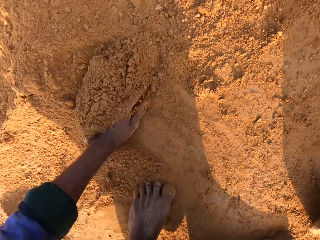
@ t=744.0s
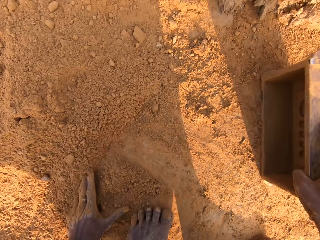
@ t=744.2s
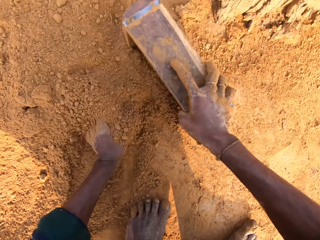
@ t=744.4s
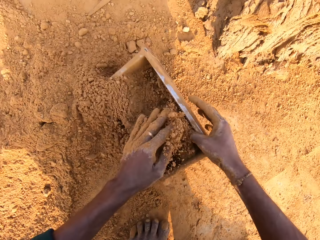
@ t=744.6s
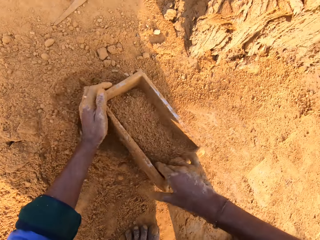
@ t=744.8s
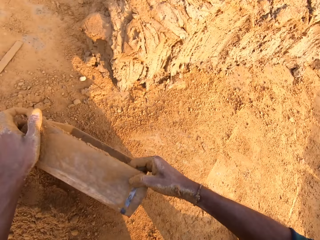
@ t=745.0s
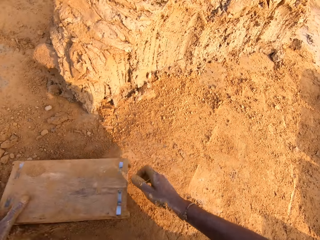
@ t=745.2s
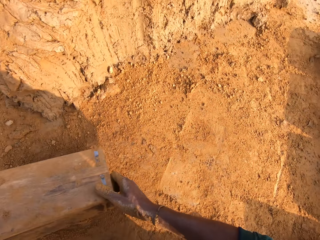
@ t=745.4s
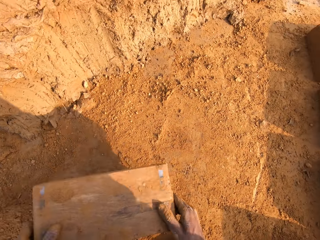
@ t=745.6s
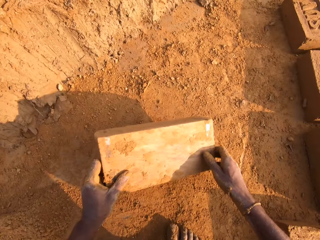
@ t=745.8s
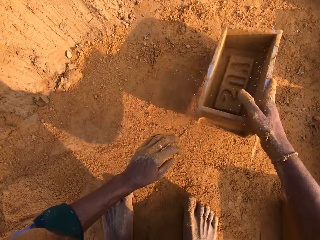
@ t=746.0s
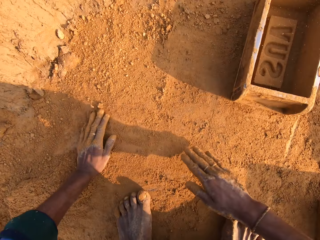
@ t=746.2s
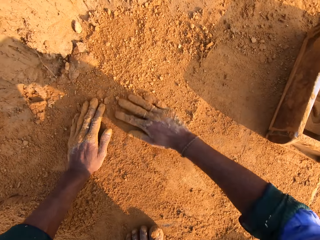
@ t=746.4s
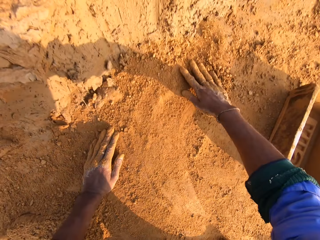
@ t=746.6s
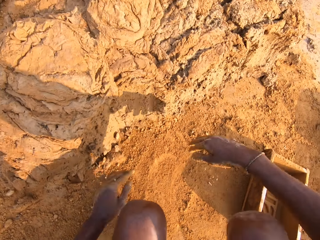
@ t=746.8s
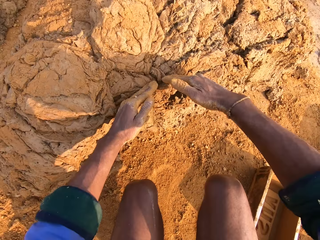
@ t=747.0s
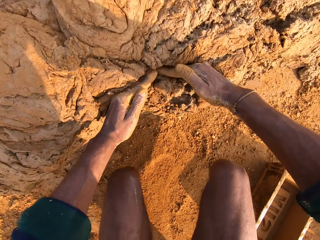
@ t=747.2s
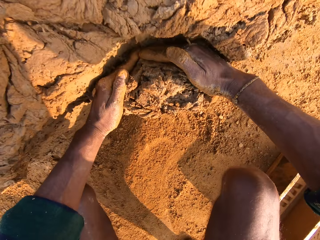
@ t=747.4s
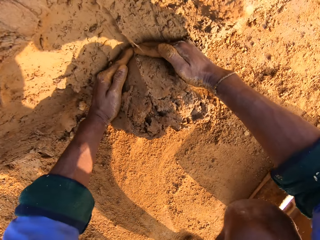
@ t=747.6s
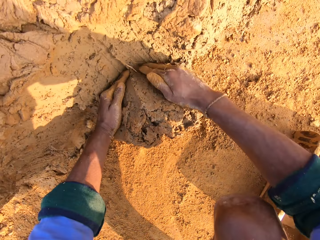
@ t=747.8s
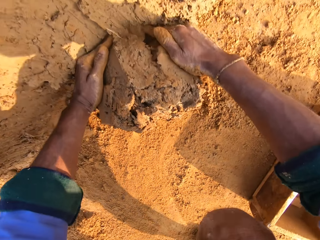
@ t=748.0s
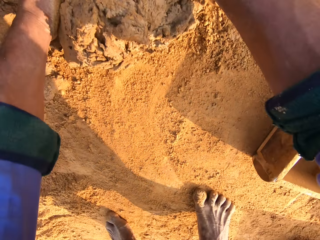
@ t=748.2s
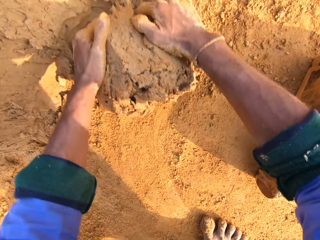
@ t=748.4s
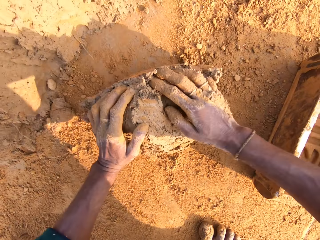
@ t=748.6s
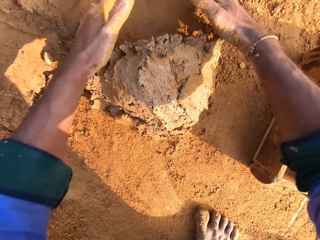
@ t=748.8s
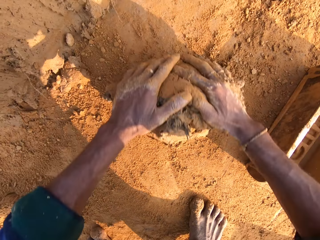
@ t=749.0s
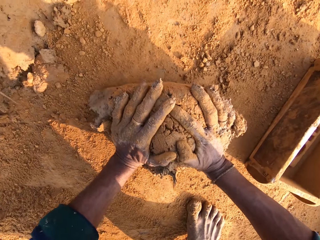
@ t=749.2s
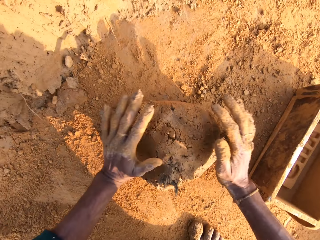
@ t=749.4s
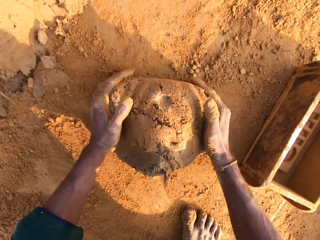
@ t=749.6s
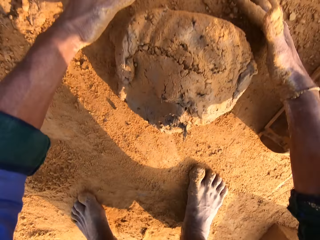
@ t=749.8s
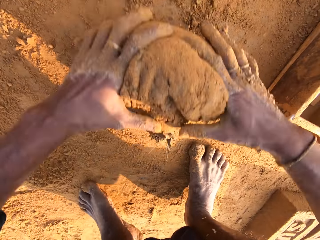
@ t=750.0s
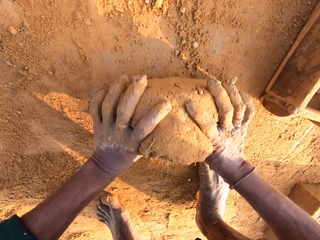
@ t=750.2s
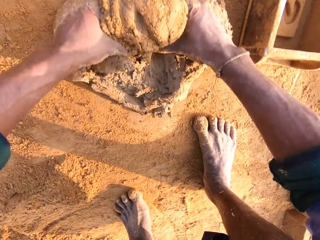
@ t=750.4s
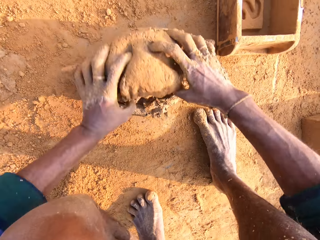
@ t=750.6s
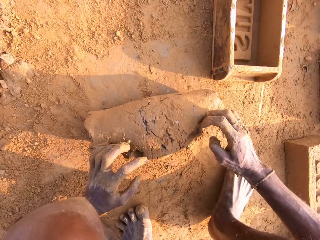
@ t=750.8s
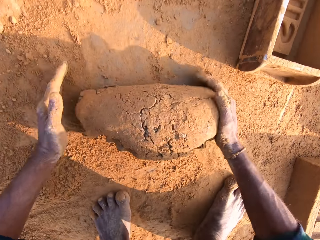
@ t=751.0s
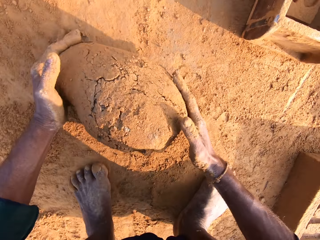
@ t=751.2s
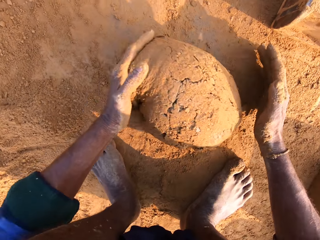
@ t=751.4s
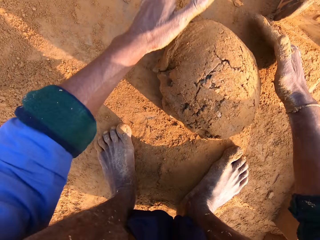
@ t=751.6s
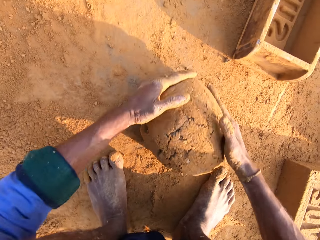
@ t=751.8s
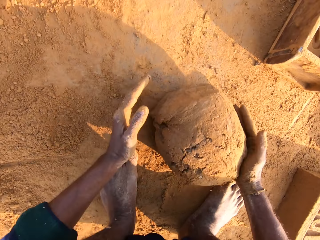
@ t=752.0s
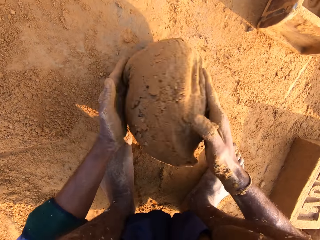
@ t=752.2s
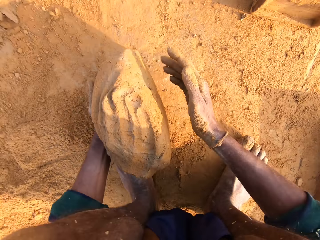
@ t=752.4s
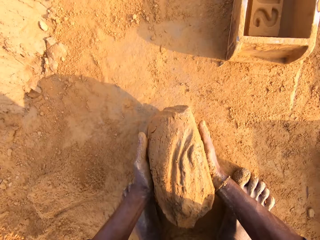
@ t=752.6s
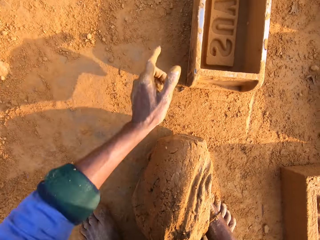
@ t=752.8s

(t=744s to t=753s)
The camera wearer removes a brick from the brick mold or brick box. They put soil in the brick box. They collect soil with the brick mold. They pour soil on the ground. They rub hands in the soil. They scoop molding clay with hands. They mold the clay on the ground. They roll the molding clay on the ground.

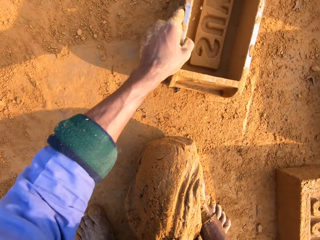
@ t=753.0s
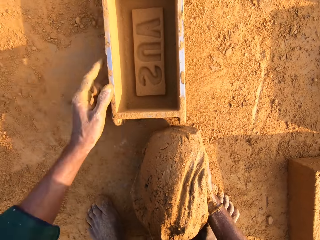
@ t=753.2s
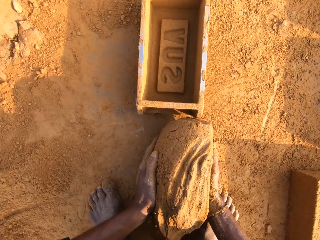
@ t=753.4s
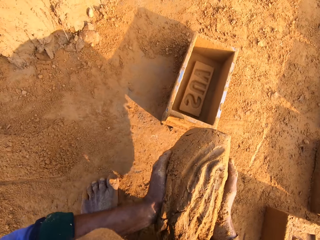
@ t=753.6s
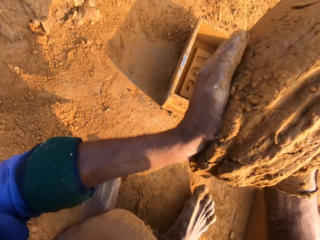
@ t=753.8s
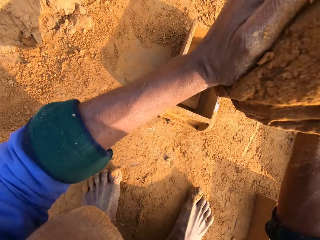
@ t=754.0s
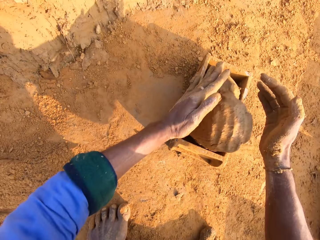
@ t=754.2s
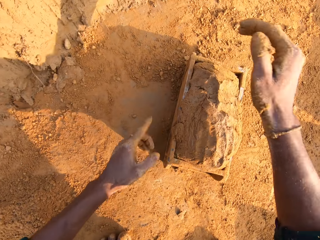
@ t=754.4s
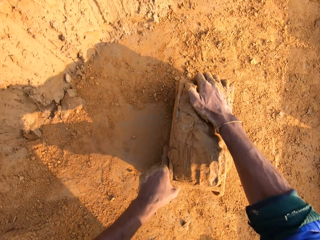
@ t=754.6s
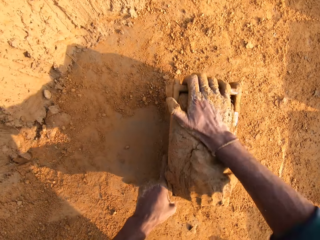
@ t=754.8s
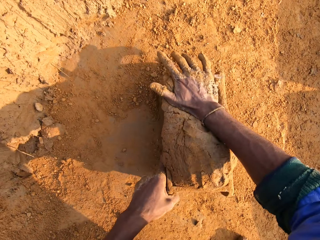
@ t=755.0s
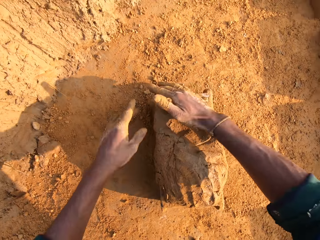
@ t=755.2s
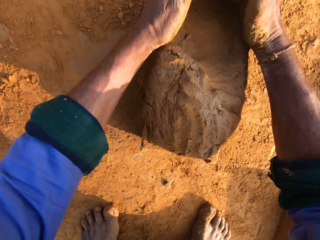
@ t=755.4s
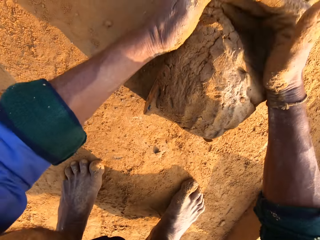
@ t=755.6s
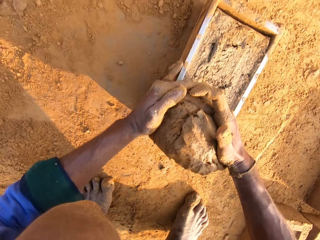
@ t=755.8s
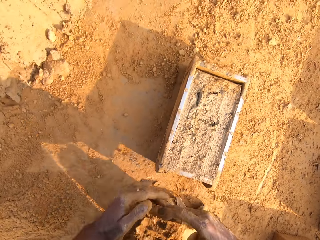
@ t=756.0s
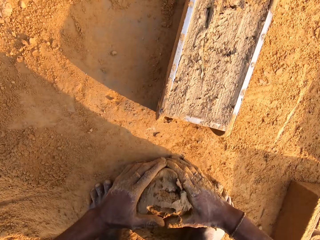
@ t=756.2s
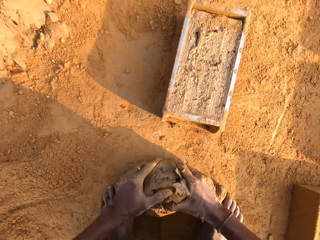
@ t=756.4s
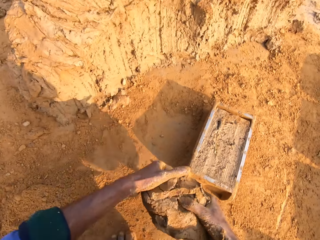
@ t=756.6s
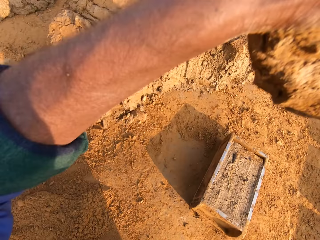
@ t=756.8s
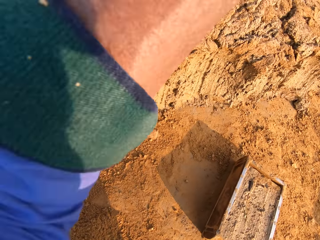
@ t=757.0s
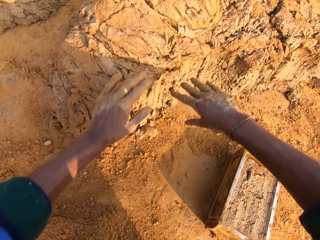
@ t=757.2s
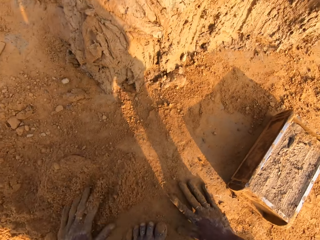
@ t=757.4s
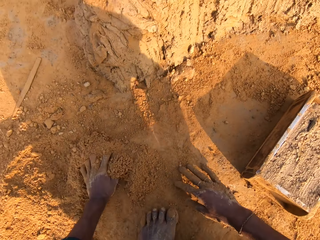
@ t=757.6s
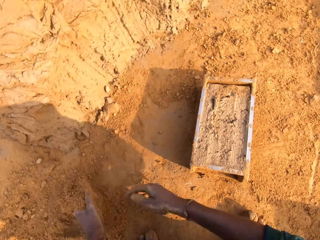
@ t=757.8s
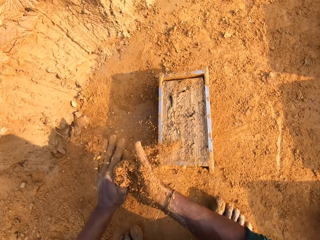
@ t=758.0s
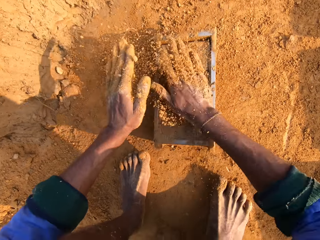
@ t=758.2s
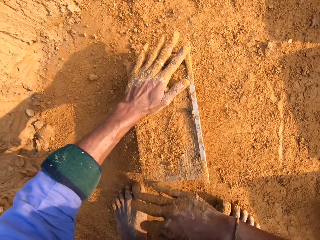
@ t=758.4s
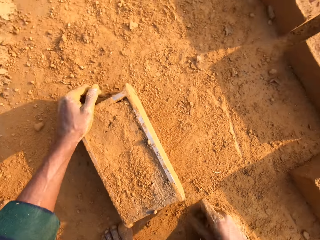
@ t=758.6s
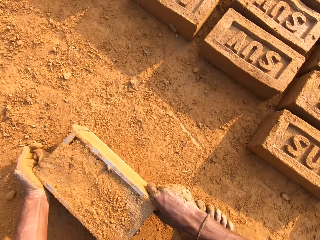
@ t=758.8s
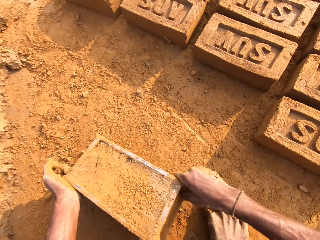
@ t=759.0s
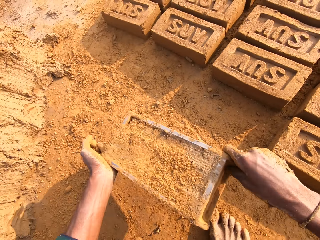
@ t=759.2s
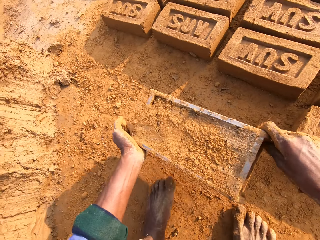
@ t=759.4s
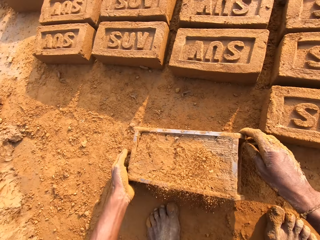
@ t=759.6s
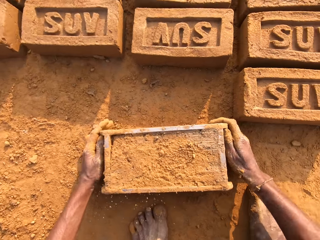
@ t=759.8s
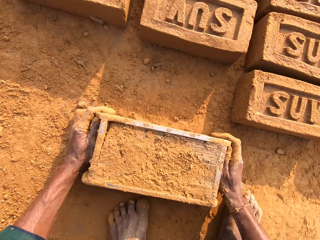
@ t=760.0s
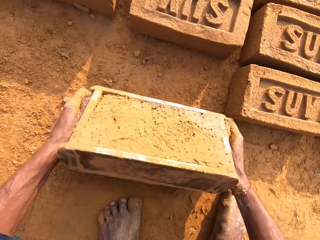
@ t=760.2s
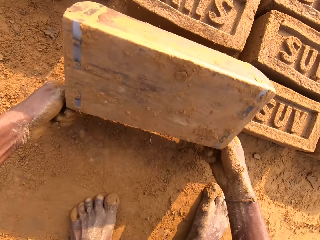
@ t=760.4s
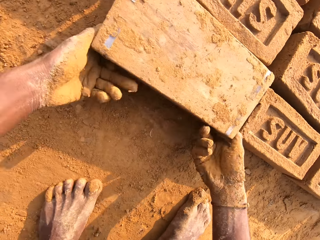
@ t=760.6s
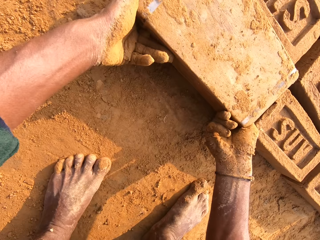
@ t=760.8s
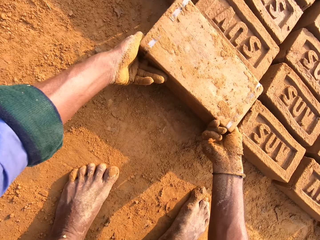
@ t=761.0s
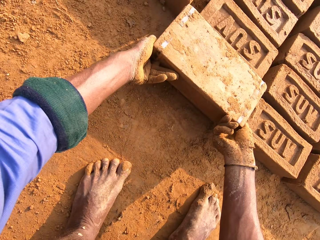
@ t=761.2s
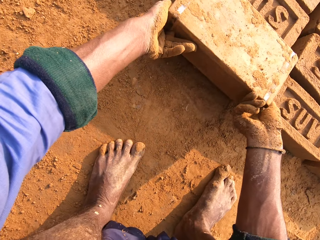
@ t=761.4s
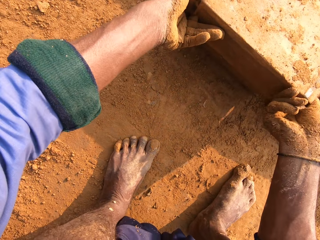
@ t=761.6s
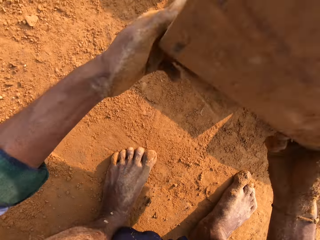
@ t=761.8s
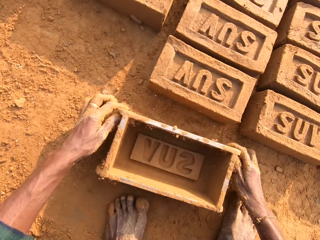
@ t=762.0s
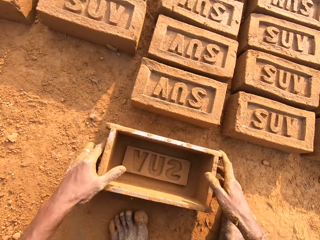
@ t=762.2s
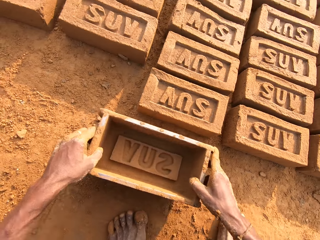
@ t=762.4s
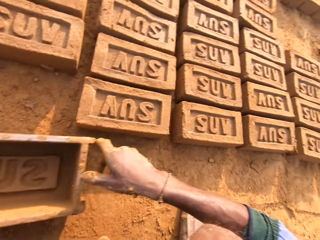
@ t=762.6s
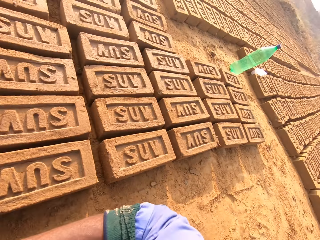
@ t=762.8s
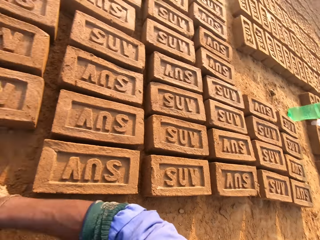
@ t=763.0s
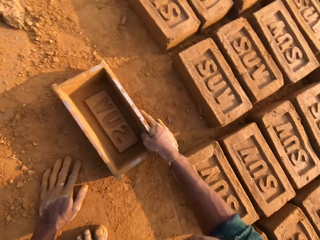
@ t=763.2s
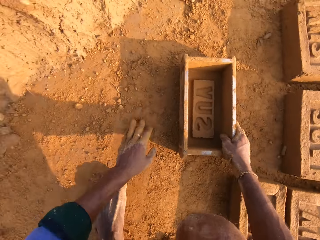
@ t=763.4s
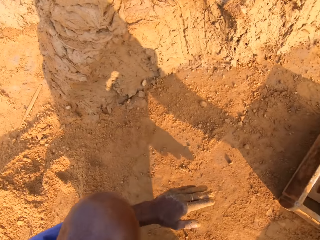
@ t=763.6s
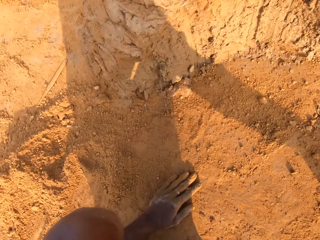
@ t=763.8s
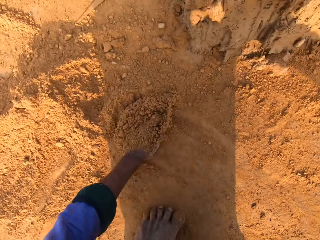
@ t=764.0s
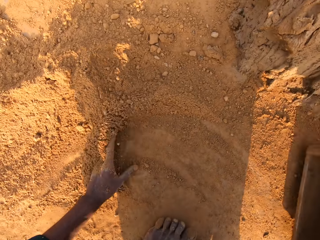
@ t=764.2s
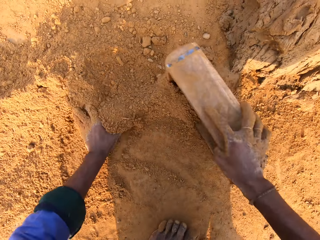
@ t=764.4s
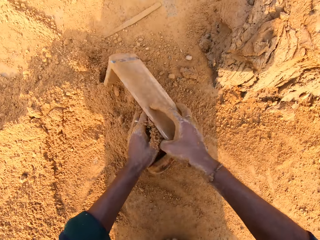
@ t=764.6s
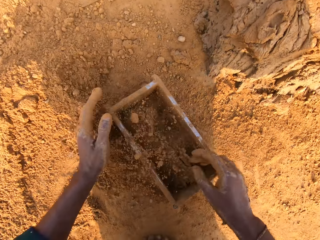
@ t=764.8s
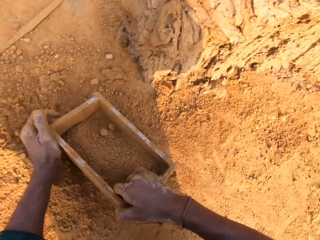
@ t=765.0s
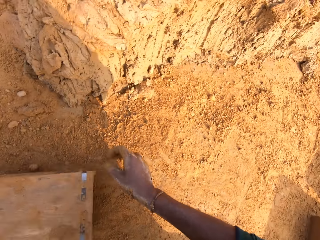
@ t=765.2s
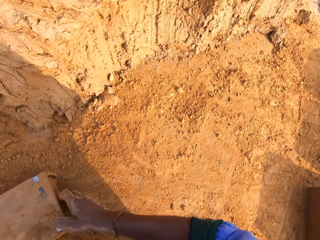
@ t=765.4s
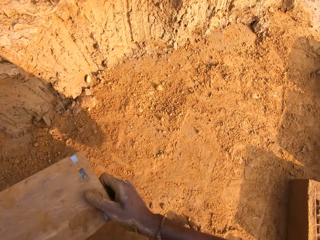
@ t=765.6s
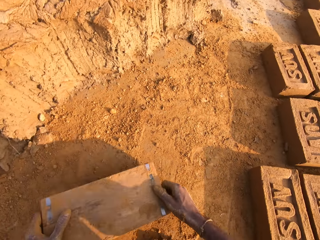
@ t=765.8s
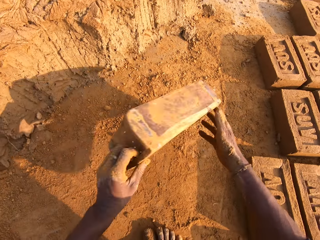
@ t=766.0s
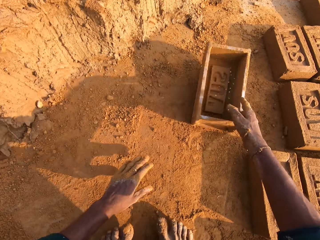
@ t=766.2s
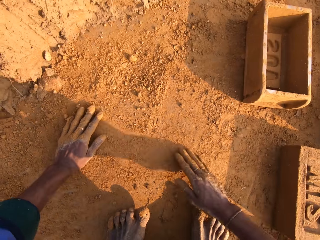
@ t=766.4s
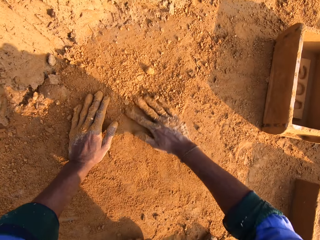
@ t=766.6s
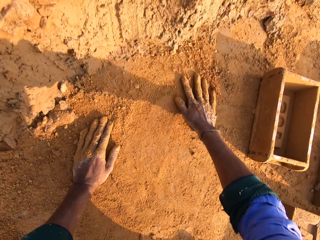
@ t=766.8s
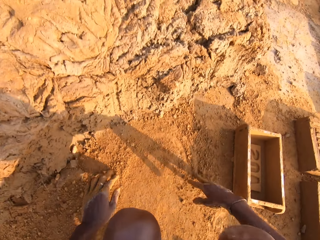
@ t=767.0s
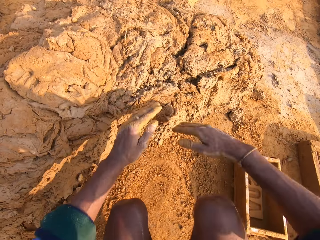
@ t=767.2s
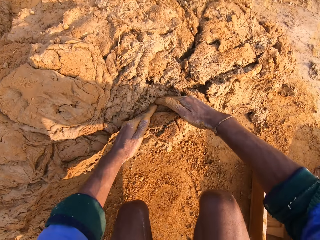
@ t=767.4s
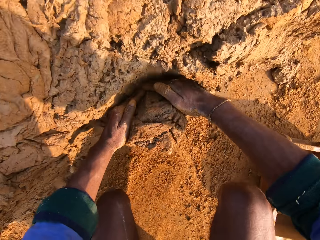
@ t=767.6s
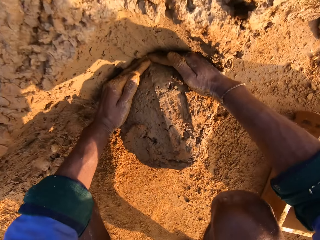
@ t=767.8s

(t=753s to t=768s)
The camera wearer moves the brick box or brick mold closer to them. They put molding clay in the brick mold. They remove the extra molding clay from the brick mold. They throw the small clay on the bigger clay. They cover the brick mold with soil. They sprinkle soil on the clay in the box. They flip around the brick mold on the ground. They remove a brick from the brick mold. They put soil in the brick box. They collect soil with the brick mold. They pour soil on the ground. They rub hands in the soil.
